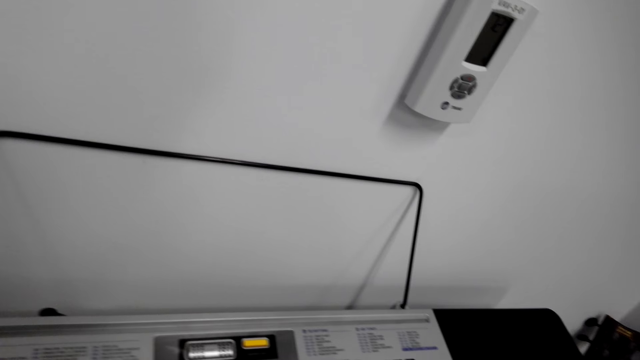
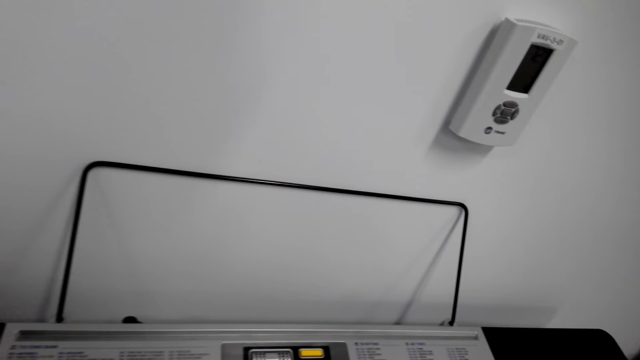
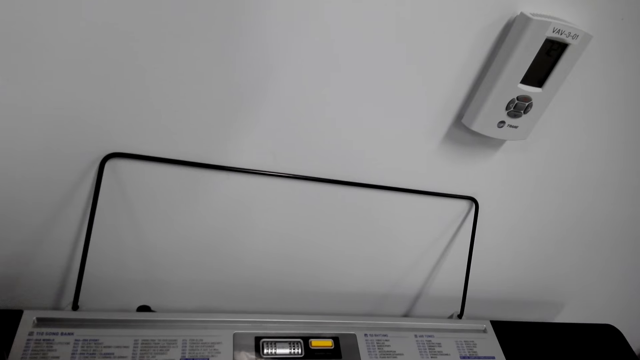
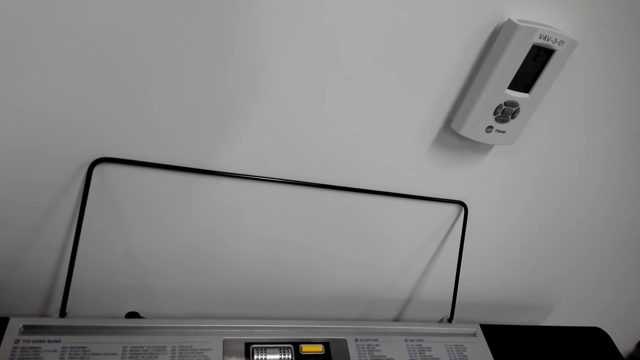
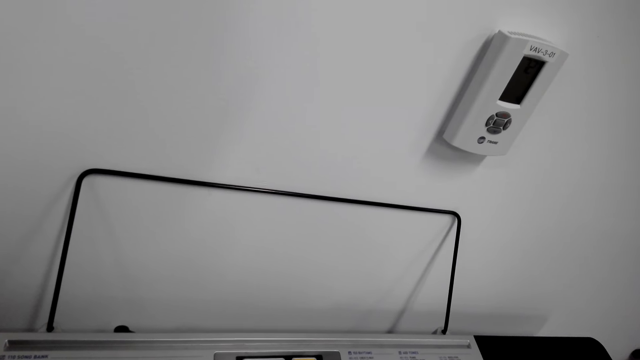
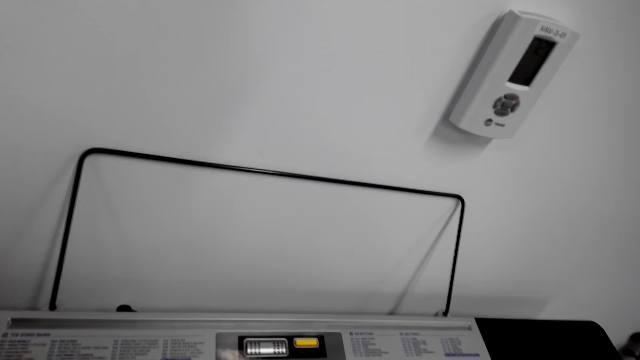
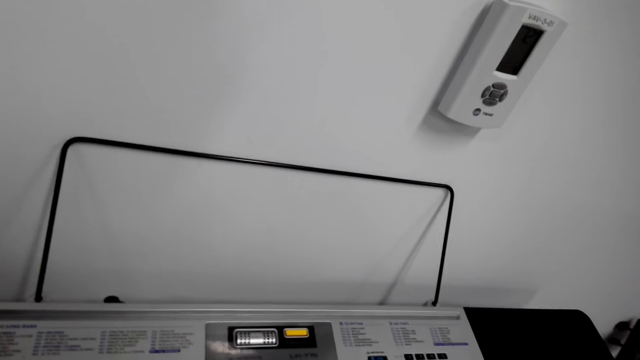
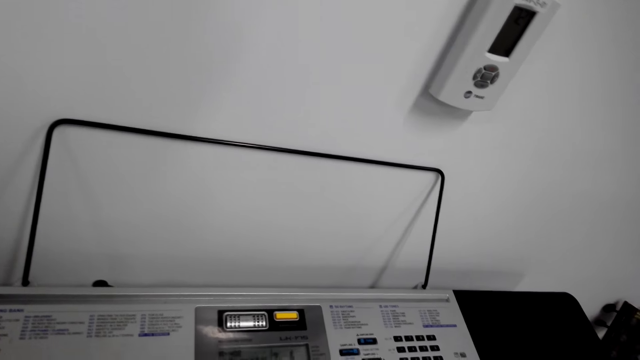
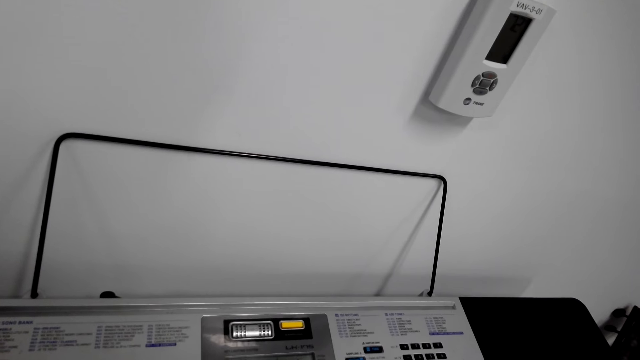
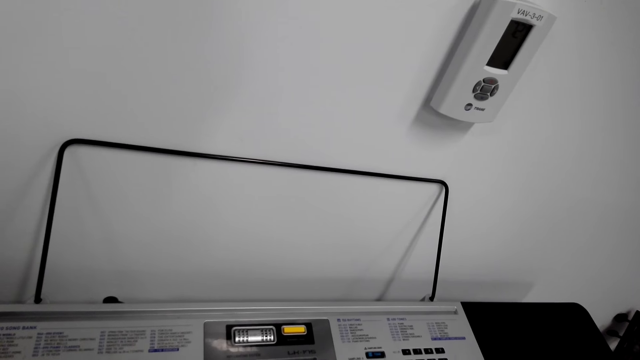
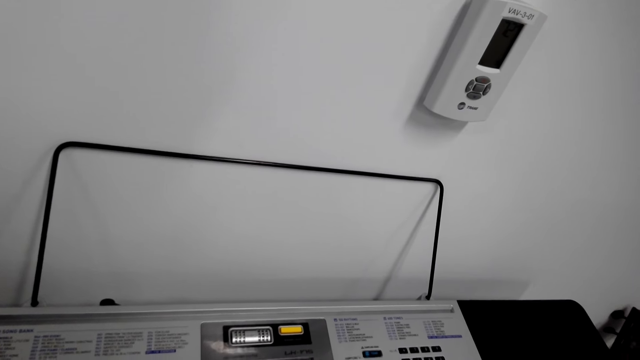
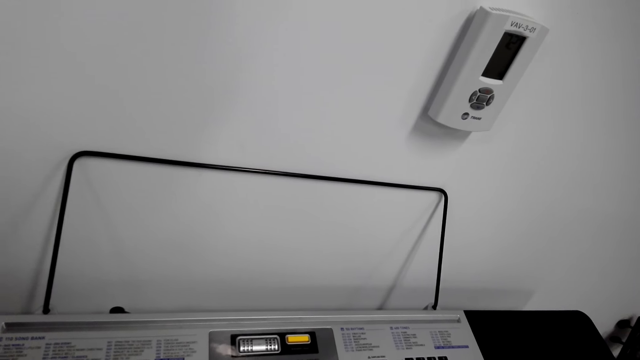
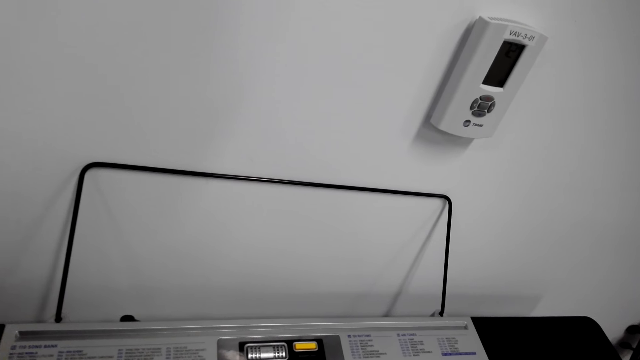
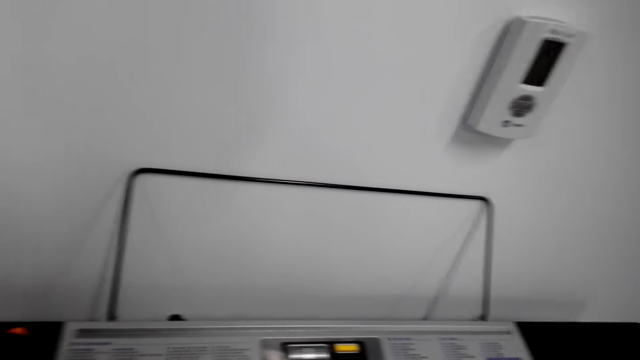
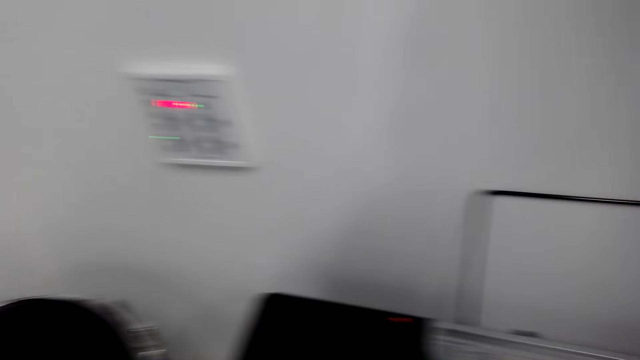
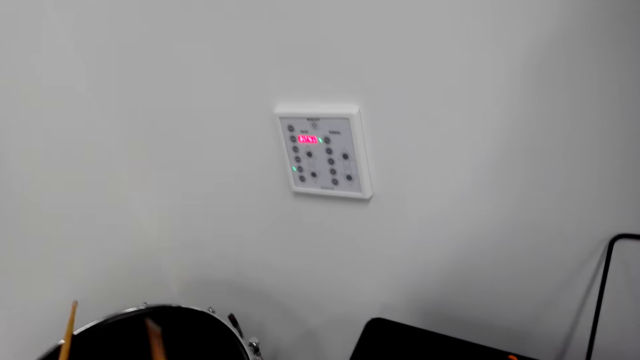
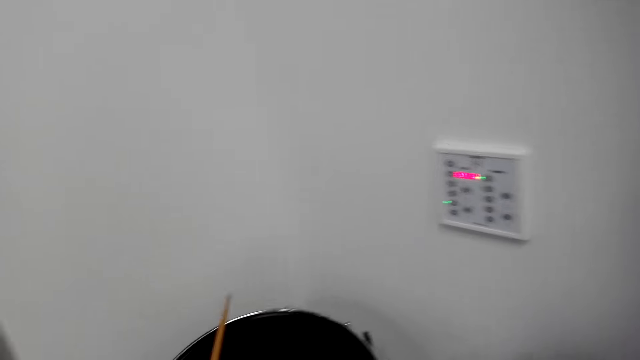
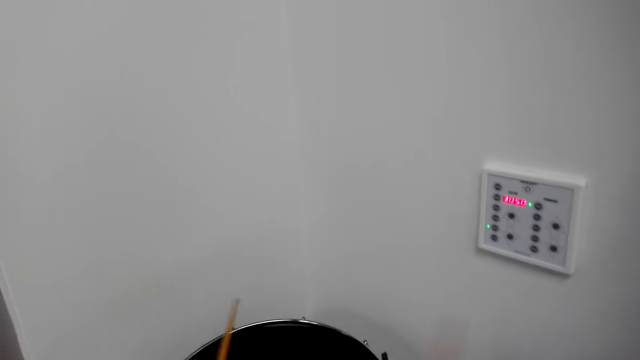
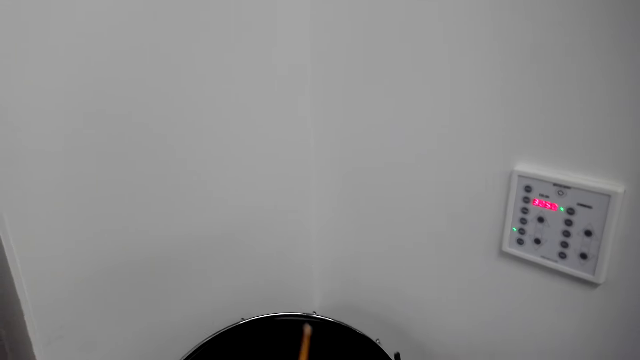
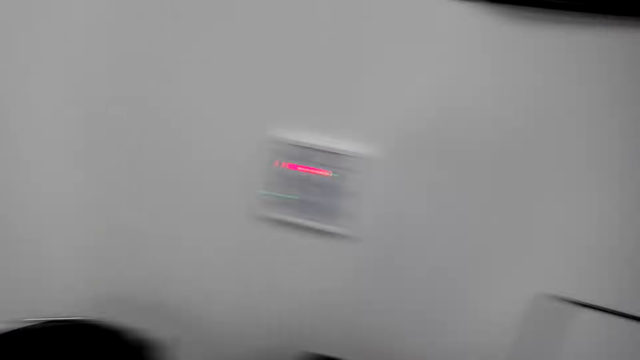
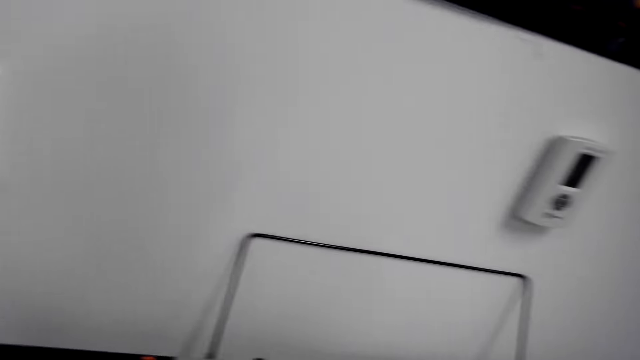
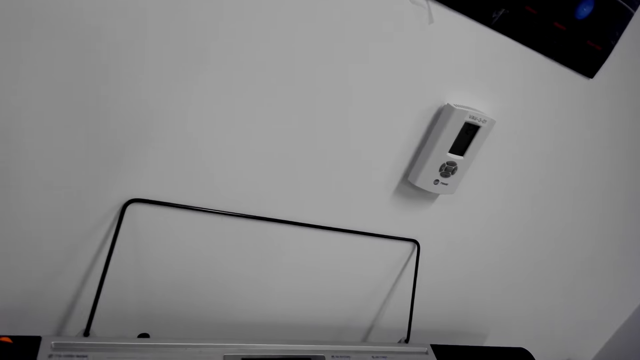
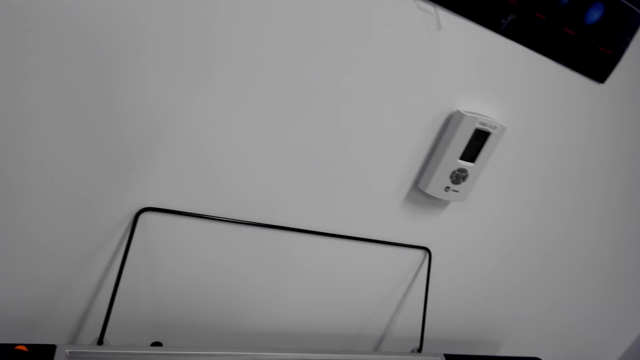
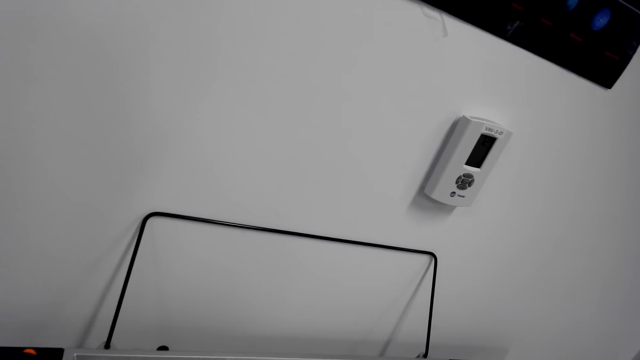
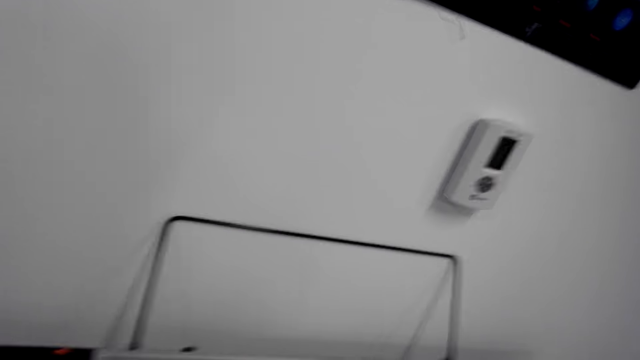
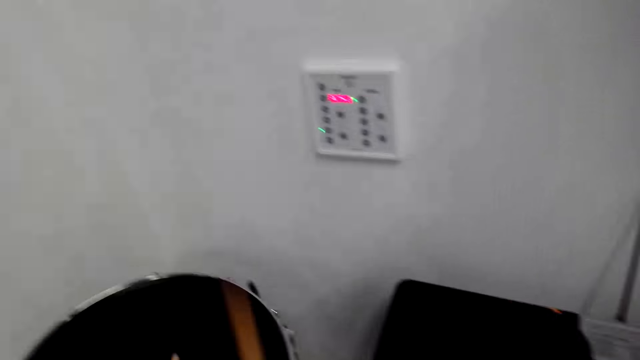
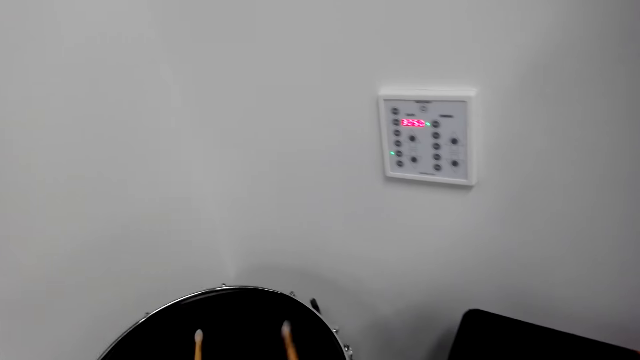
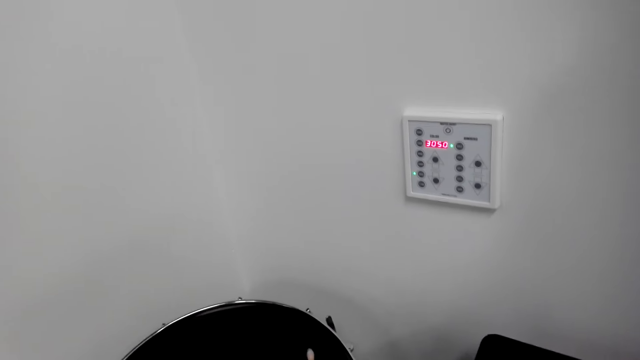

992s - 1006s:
The camera wearer beats the drum.

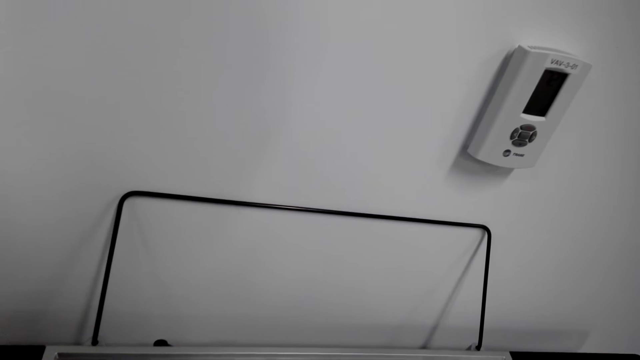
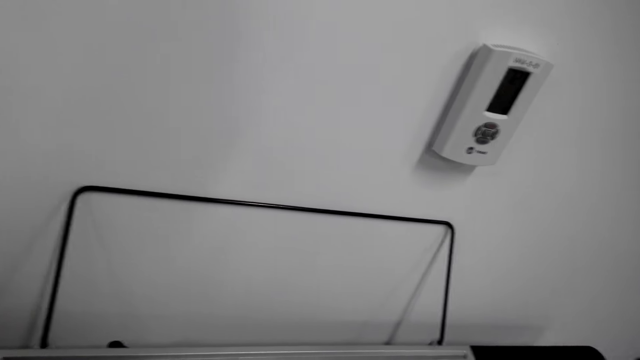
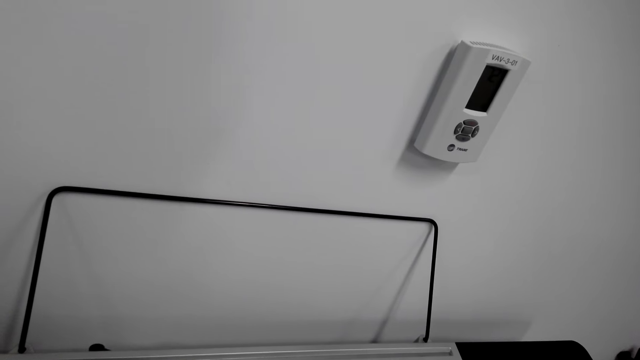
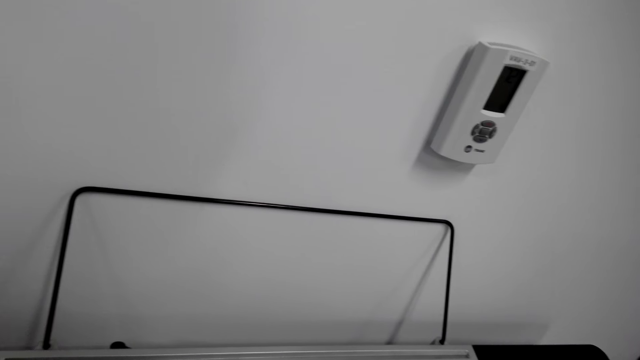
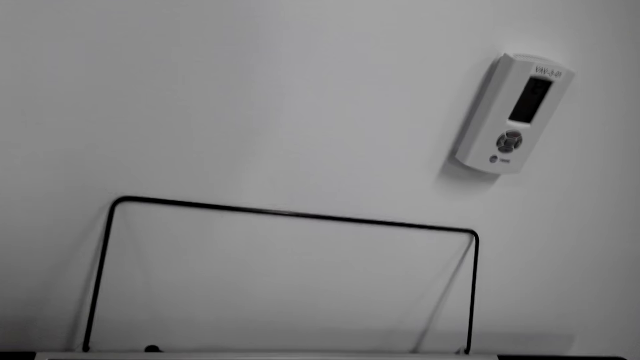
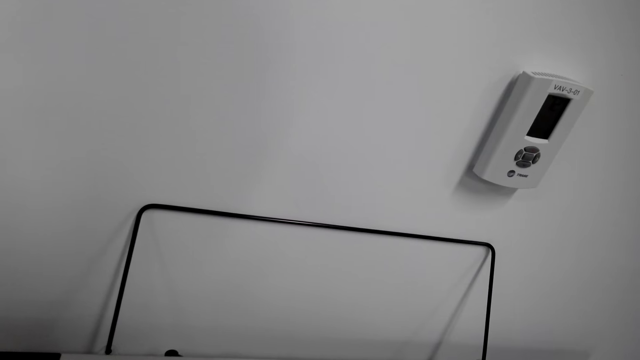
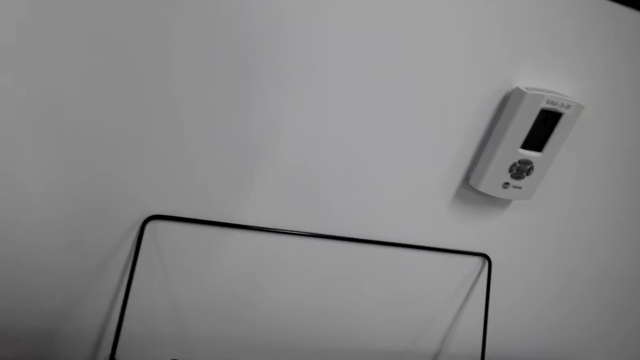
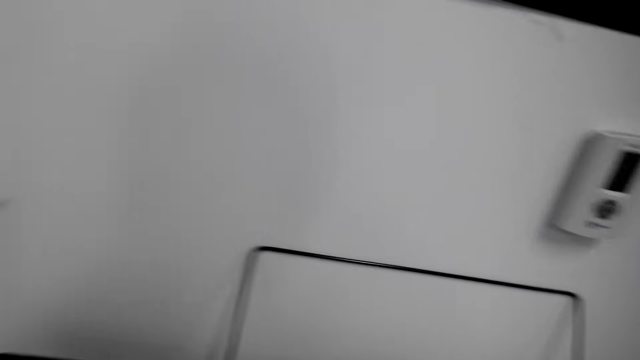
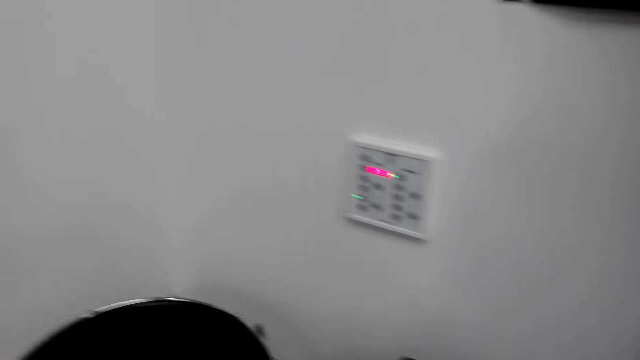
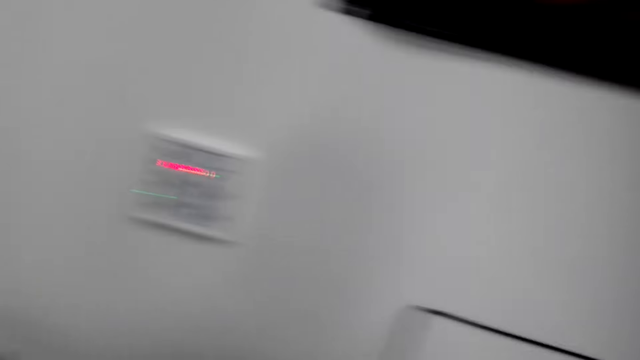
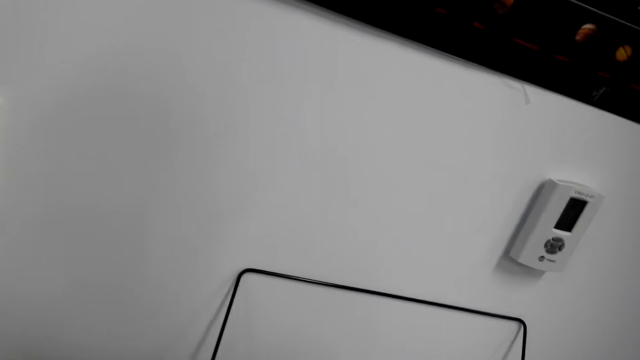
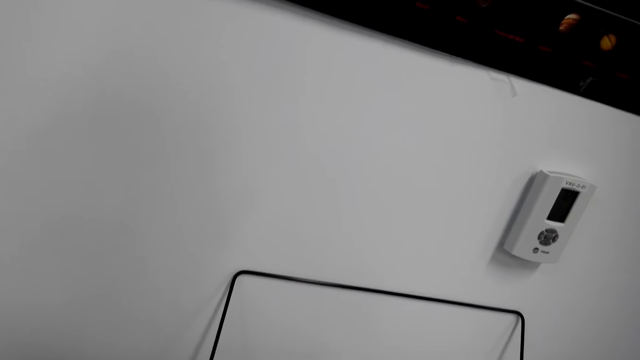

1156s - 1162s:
The camera wearer plays piano.
